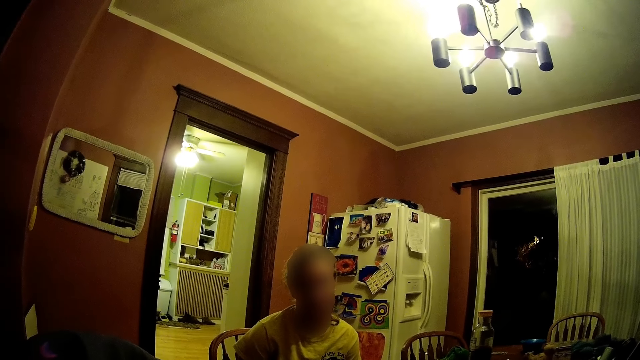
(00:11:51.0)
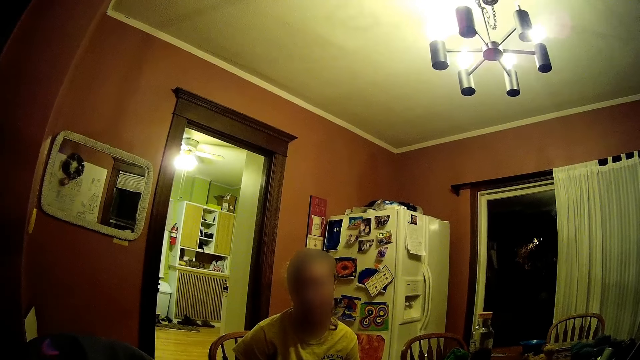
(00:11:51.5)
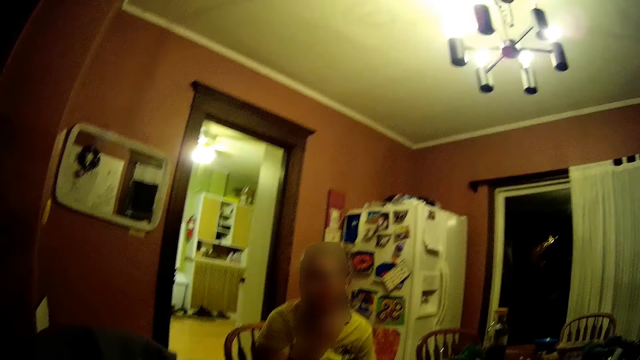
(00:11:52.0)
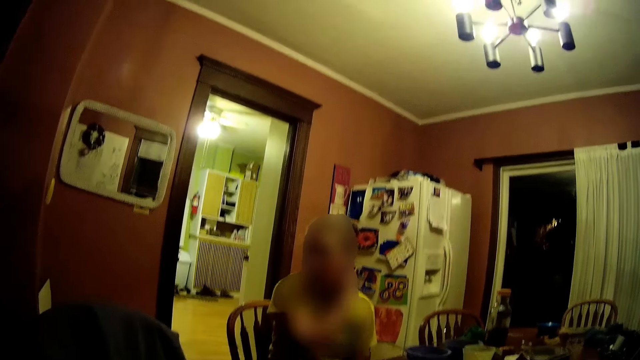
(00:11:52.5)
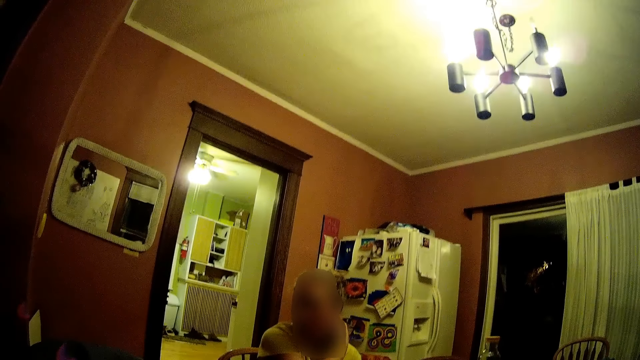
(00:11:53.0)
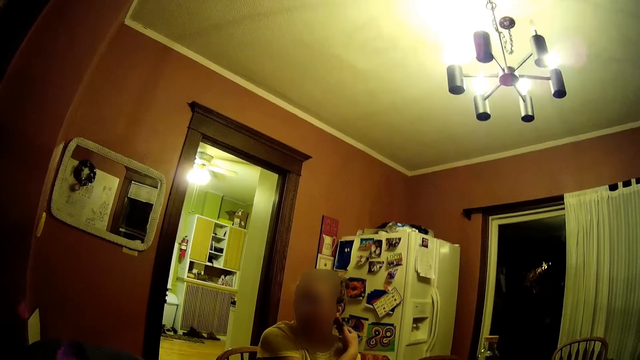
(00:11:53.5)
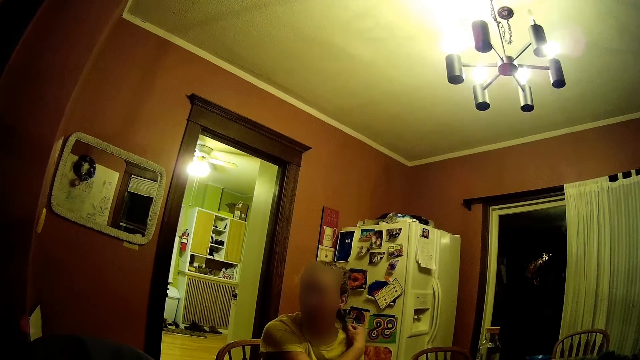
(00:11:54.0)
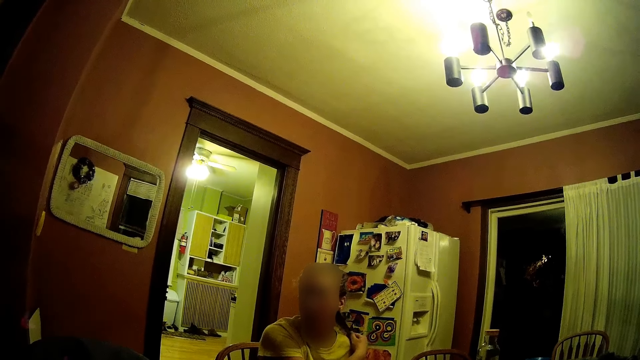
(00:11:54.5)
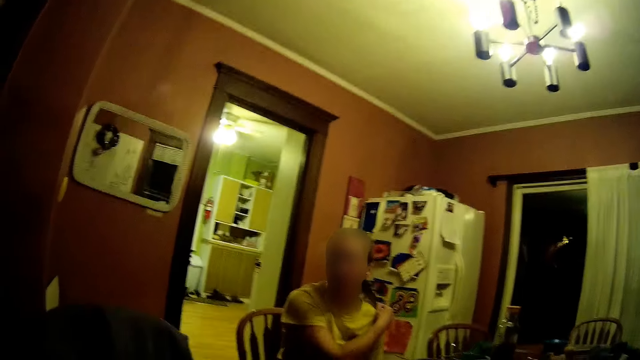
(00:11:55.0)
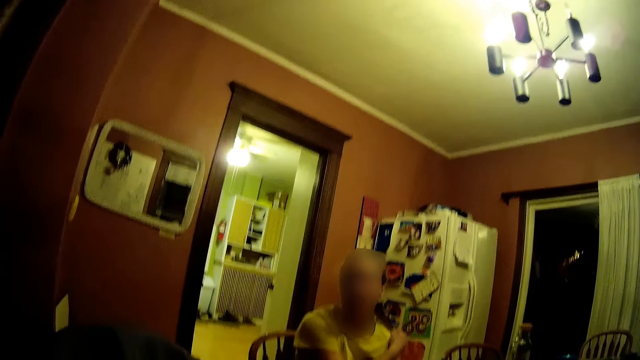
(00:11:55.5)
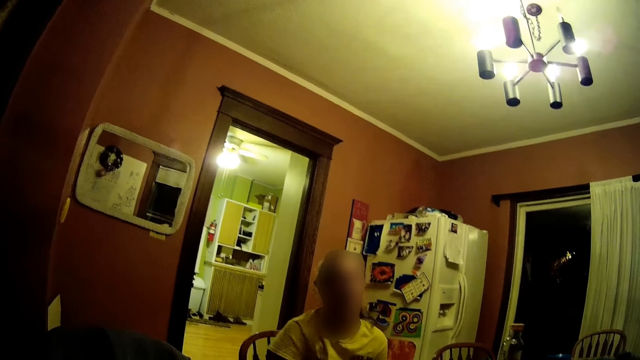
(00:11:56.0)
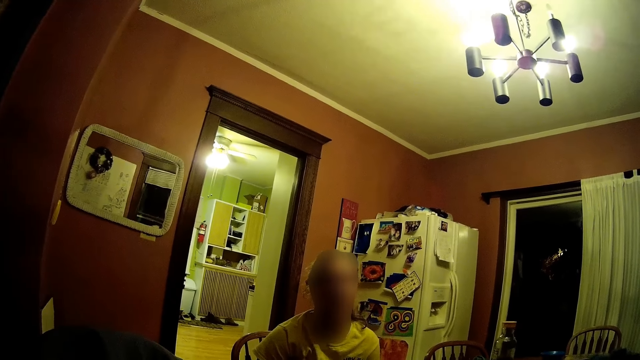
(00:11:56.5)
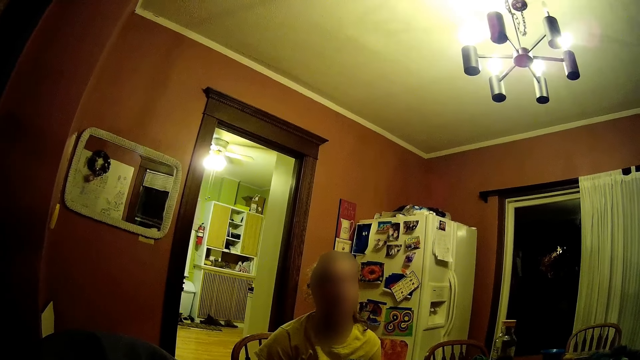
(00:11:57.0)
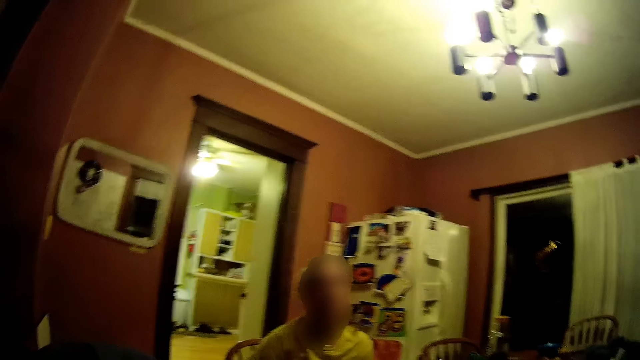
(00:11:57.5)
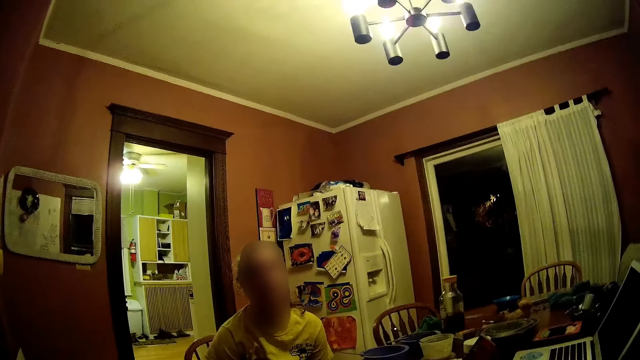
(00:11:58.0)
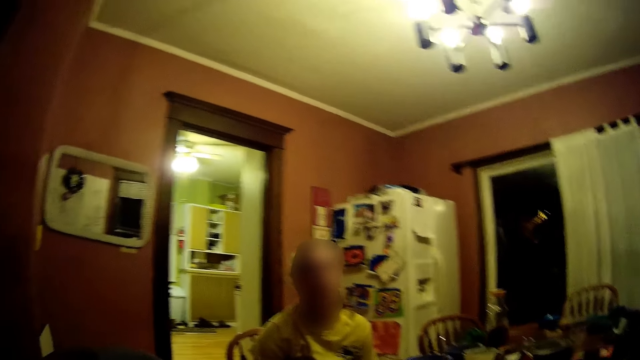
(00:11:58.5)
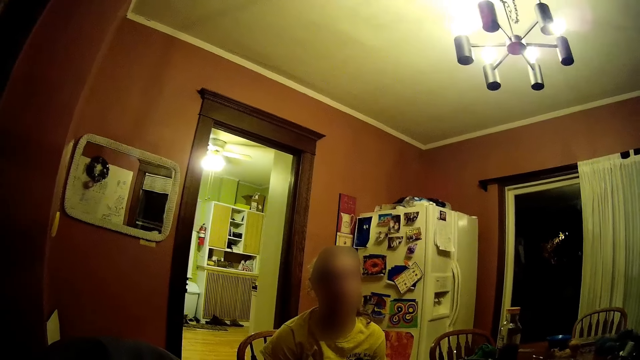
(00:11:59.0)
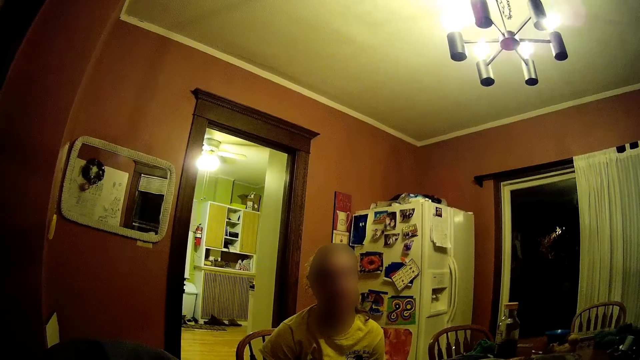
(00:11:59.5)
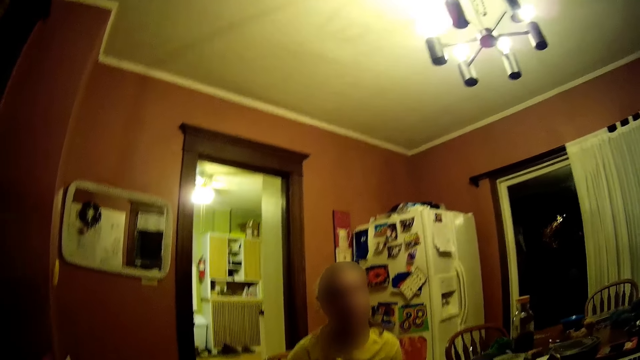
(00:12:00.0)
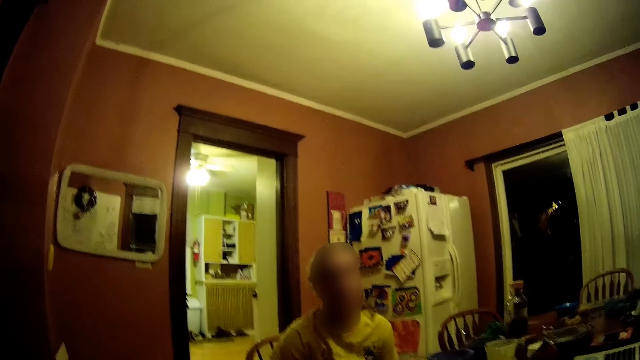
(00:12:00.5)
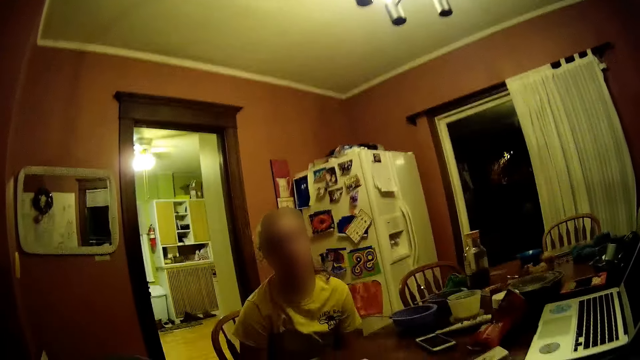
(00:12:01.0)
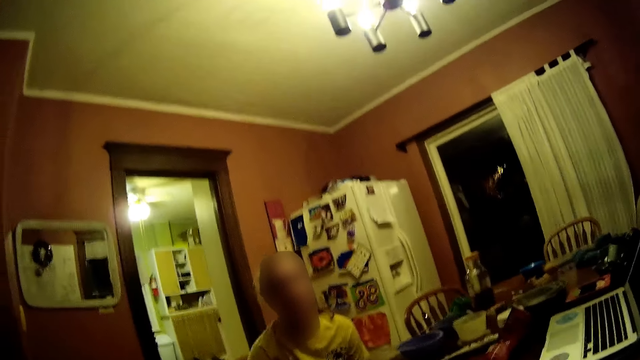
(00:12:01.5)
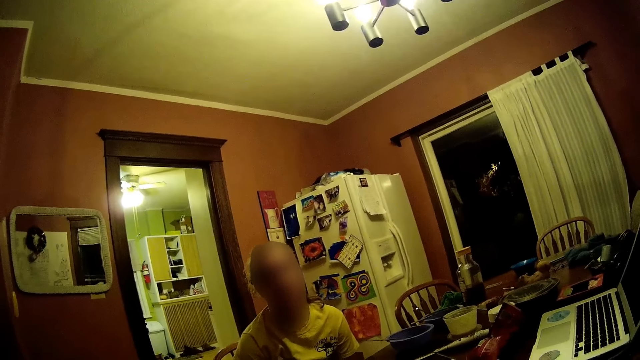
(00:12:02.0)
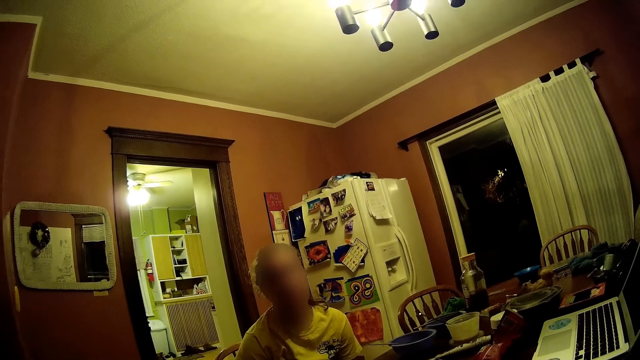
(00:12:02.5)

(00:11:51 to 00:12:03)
The woman holds her hair with her right hand. The camera wearer looks around. They interact with the woman.

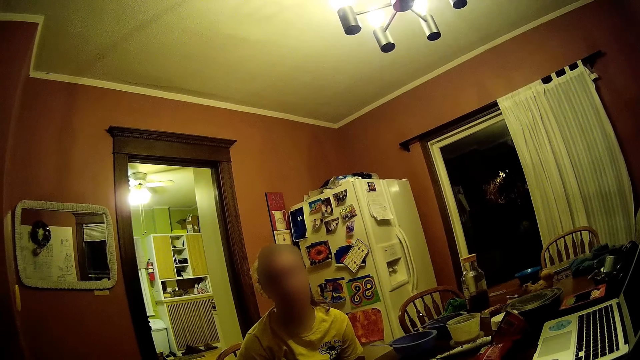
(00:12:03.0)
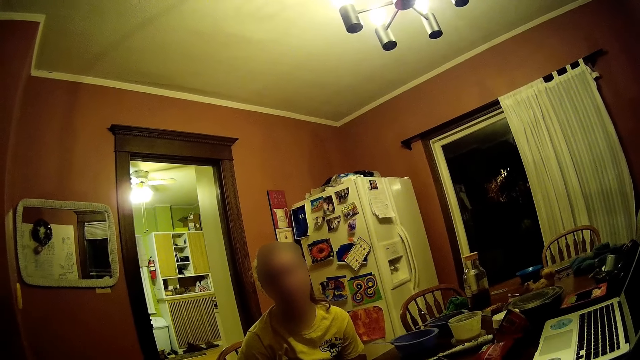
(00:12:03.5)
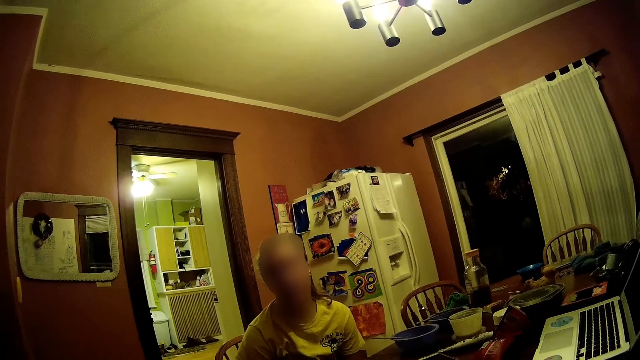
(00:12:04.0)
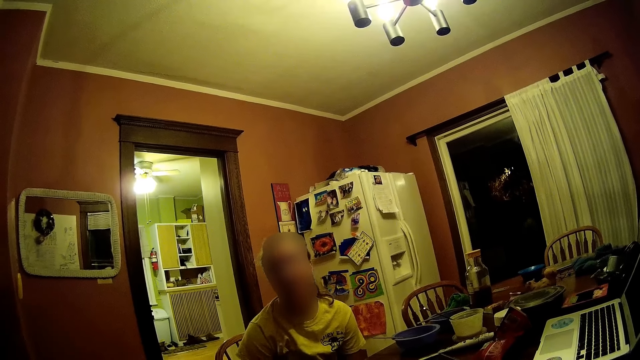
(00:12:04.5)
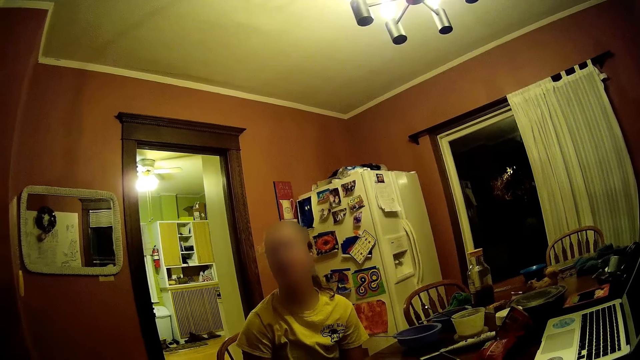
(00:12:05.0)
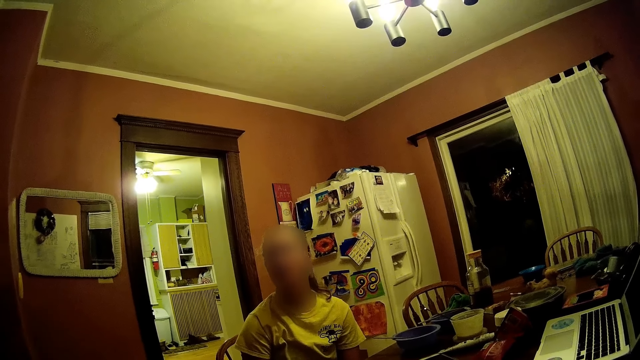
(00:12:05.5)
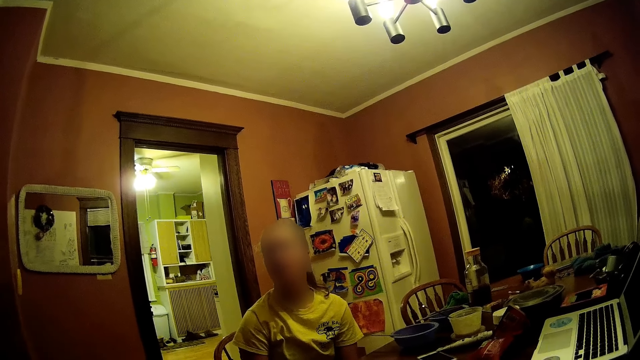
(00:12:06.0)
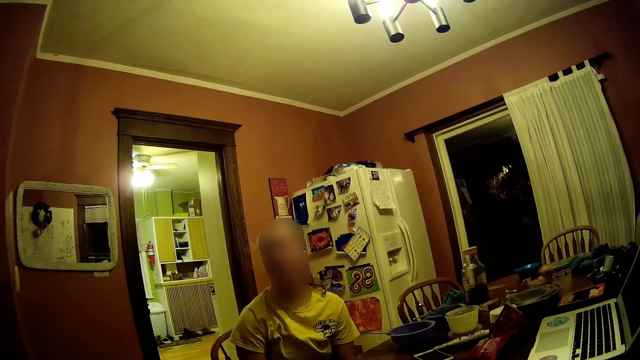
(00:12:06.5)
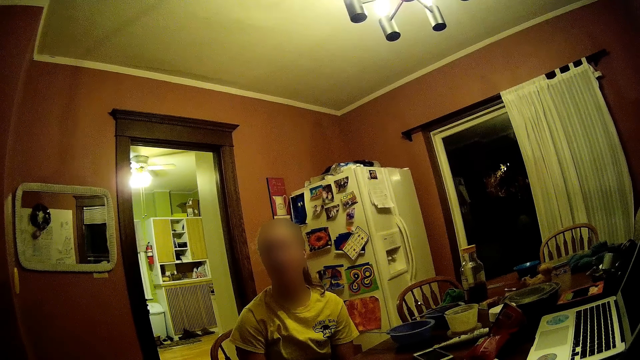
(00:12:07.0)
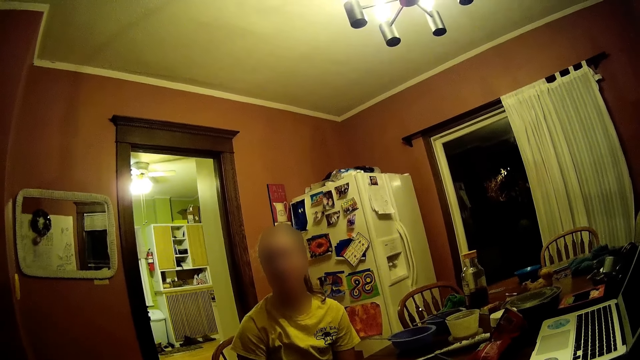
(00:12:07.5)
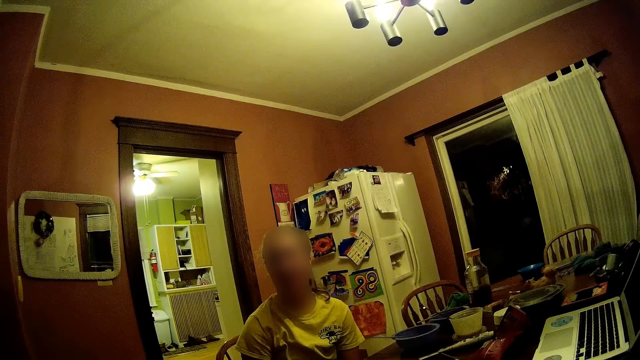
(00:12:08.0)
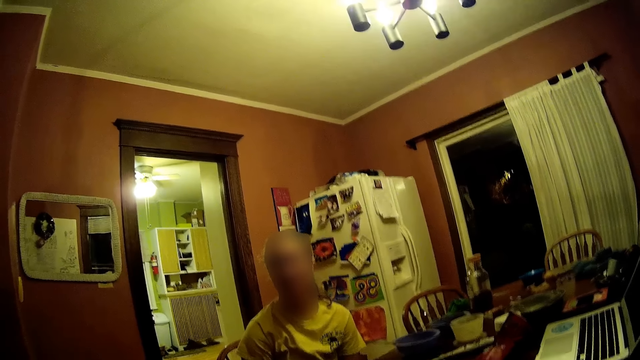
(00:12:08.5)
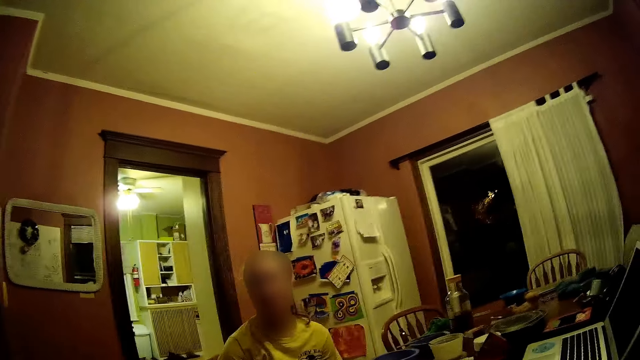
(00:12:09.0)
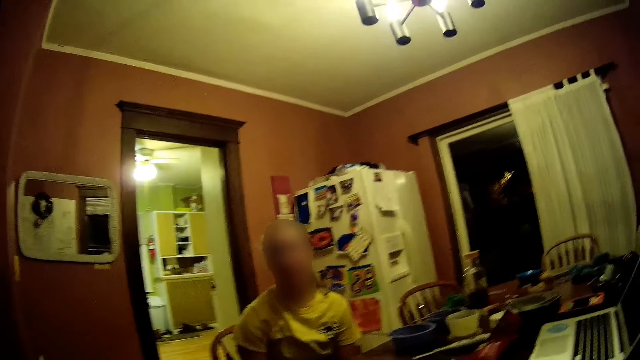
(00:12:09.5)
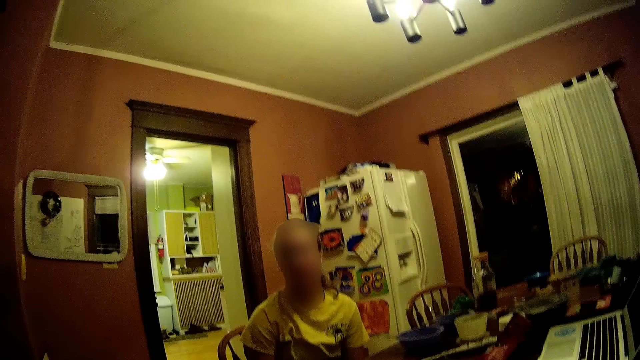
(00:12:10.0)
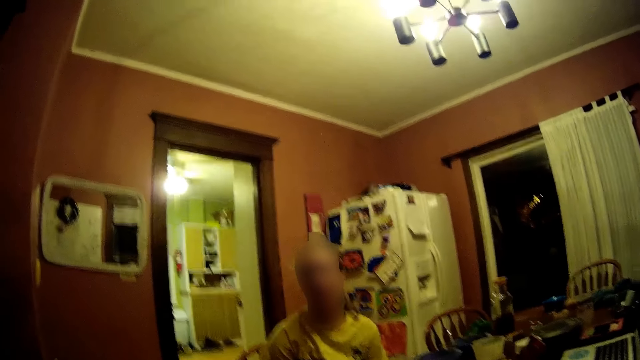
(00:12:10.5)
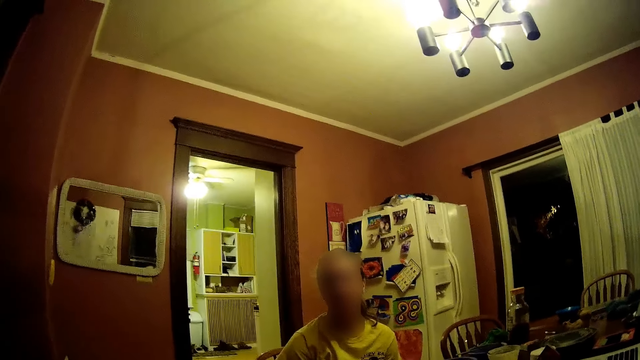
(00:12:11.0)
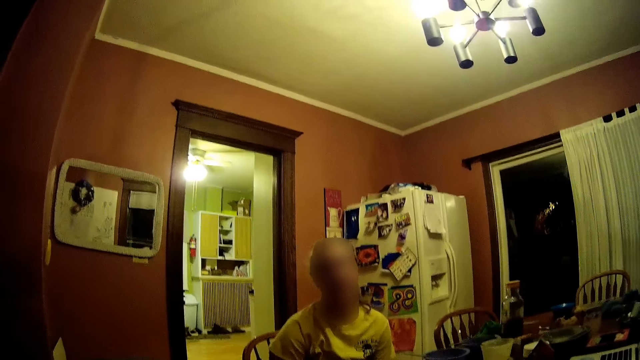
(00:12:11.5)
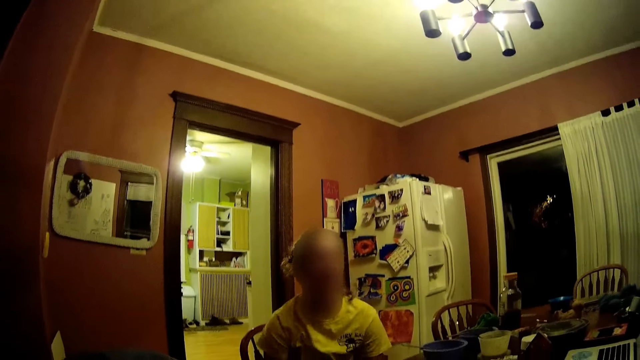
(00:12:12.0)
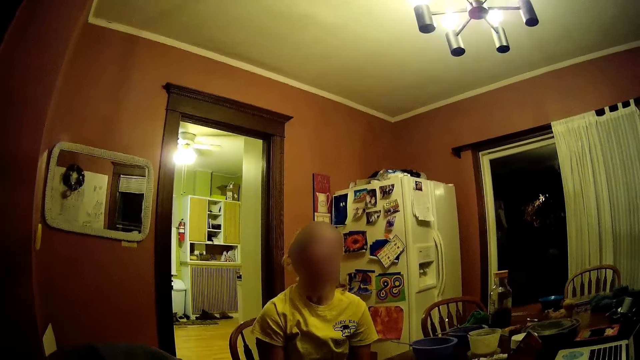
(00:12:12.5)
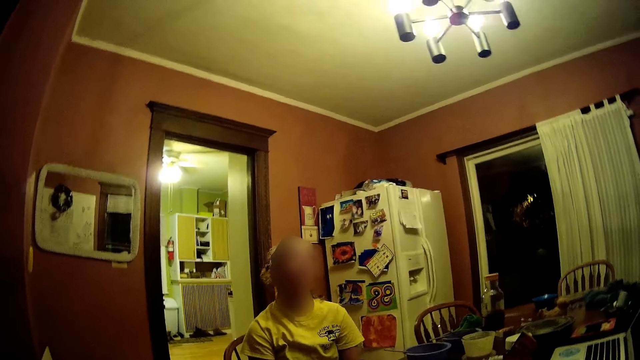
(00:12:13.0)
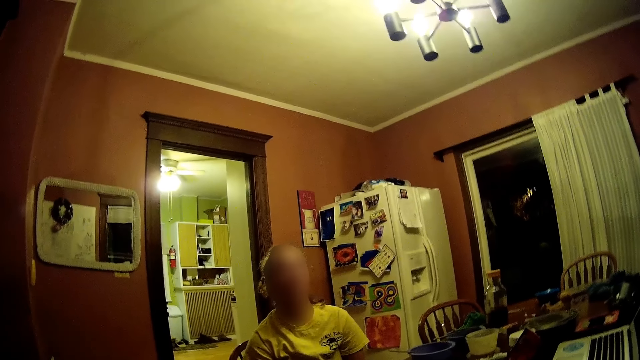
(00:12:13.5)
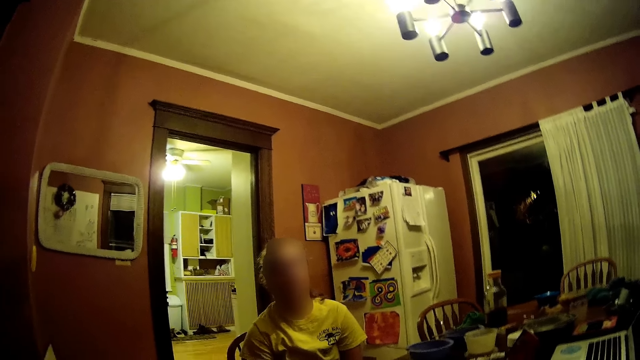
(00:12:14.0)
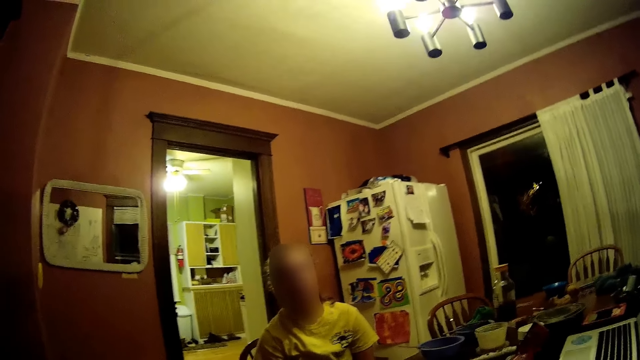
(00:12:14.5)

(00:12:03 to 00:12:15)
The camera wearer interacts with the lady. They look around. The lady interacts with the camera wearer.
